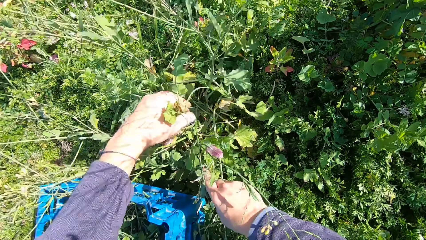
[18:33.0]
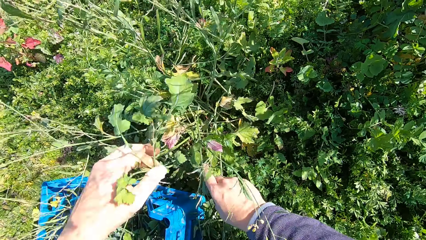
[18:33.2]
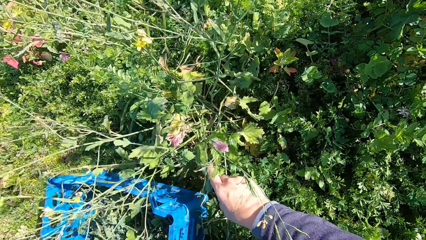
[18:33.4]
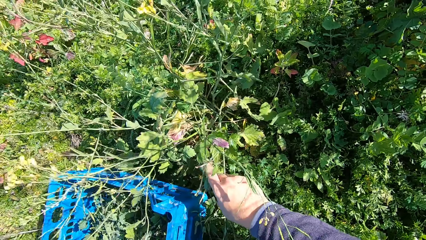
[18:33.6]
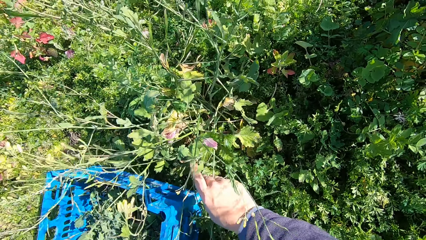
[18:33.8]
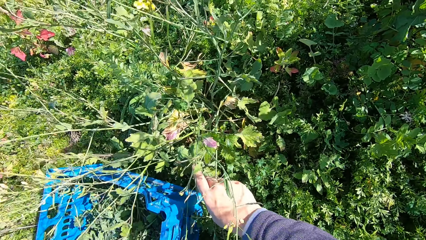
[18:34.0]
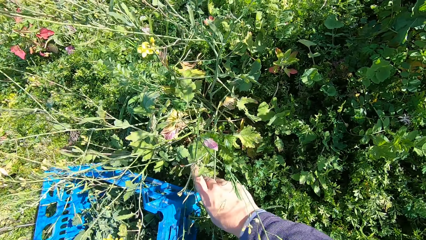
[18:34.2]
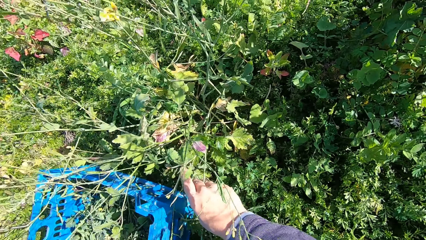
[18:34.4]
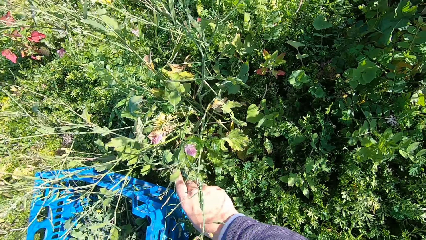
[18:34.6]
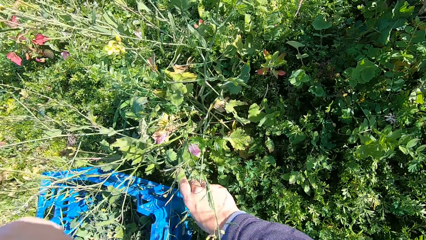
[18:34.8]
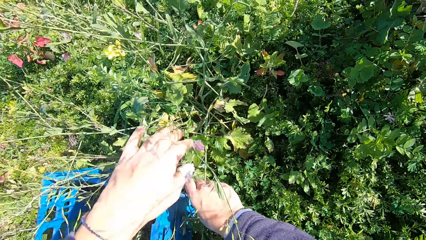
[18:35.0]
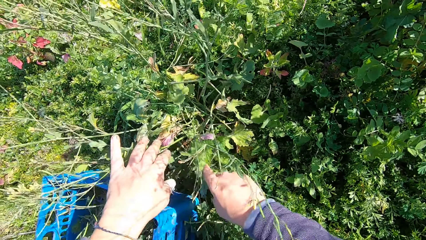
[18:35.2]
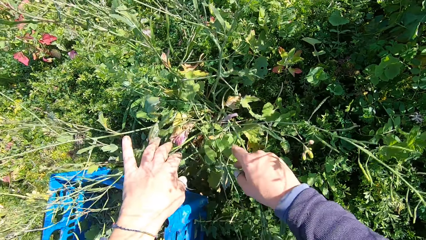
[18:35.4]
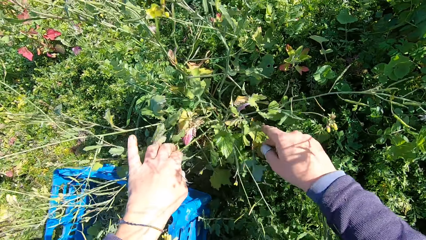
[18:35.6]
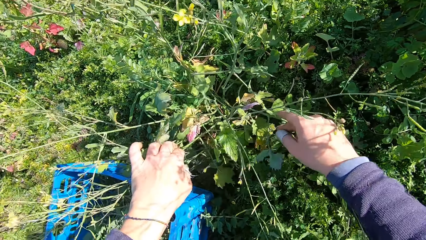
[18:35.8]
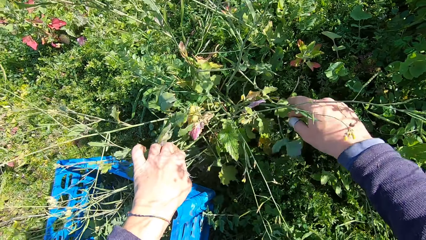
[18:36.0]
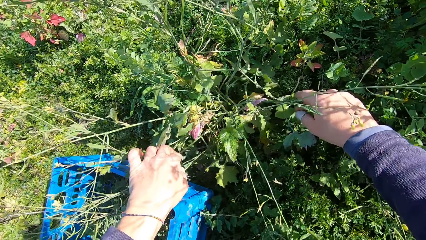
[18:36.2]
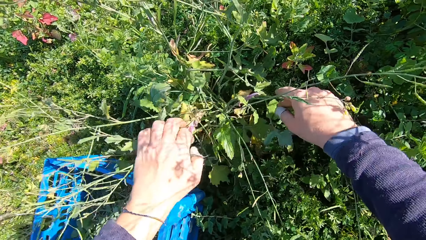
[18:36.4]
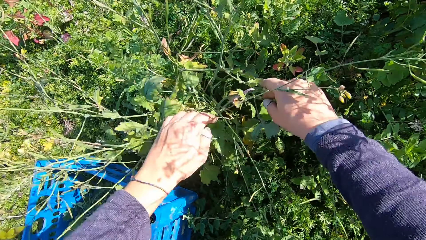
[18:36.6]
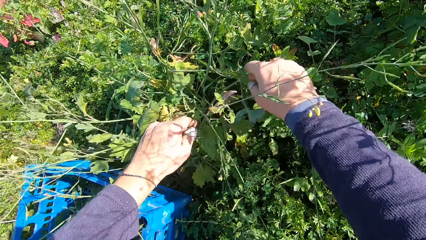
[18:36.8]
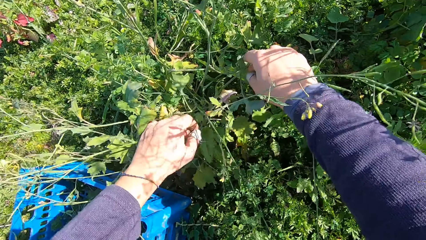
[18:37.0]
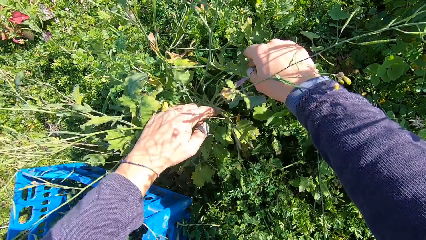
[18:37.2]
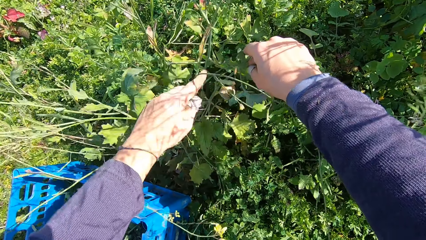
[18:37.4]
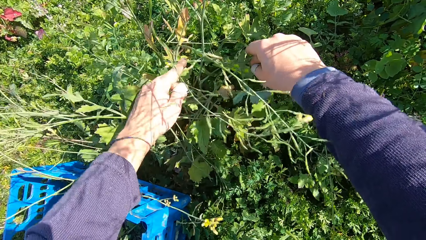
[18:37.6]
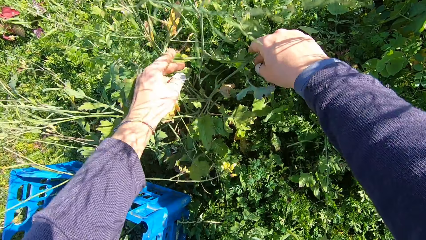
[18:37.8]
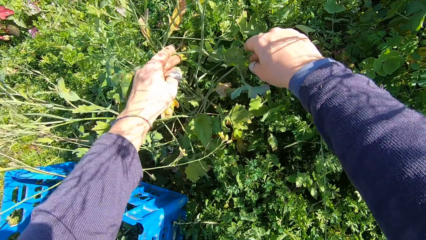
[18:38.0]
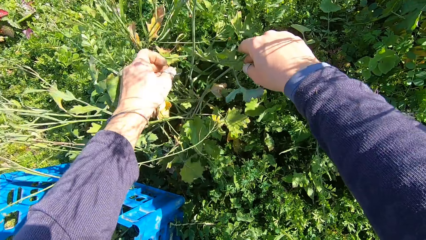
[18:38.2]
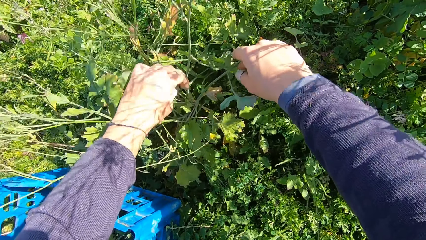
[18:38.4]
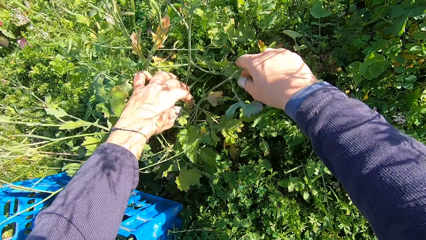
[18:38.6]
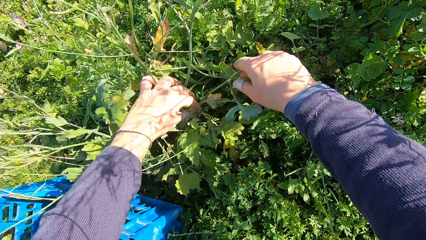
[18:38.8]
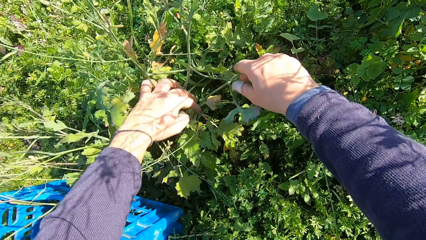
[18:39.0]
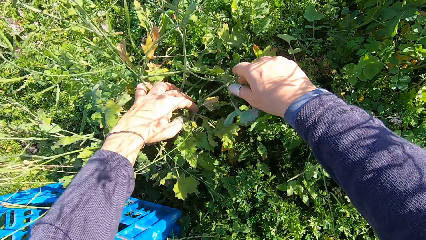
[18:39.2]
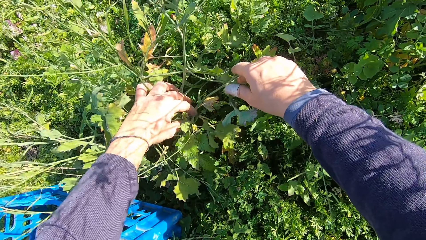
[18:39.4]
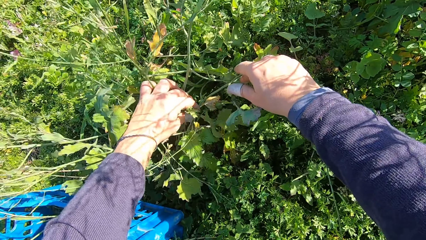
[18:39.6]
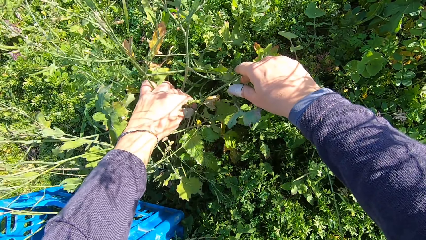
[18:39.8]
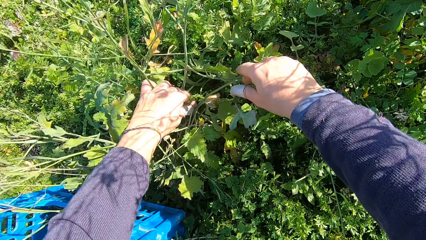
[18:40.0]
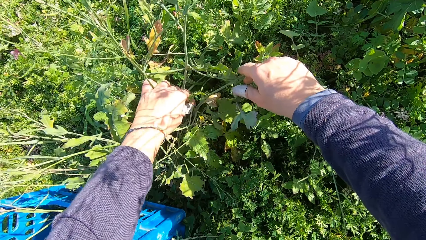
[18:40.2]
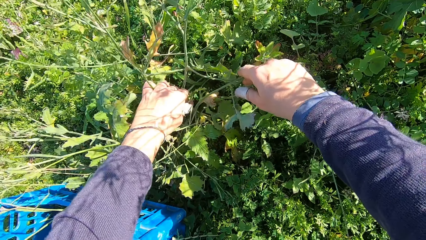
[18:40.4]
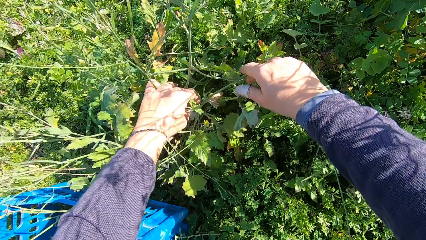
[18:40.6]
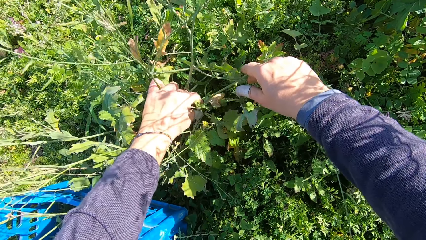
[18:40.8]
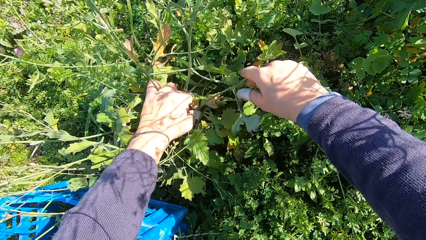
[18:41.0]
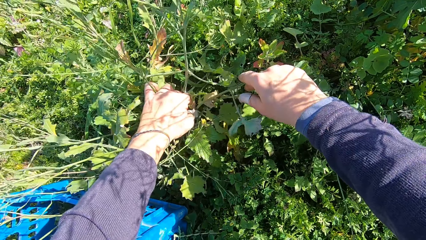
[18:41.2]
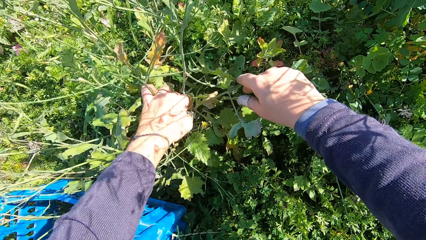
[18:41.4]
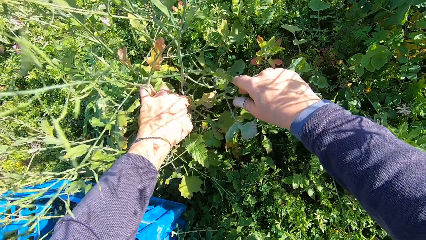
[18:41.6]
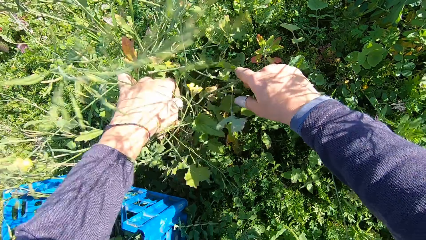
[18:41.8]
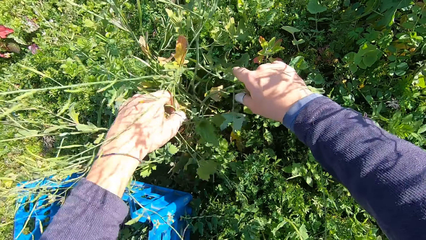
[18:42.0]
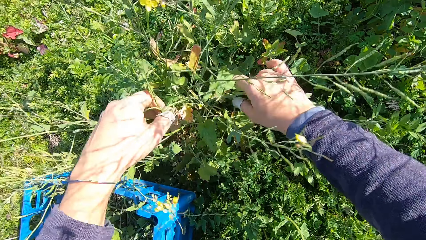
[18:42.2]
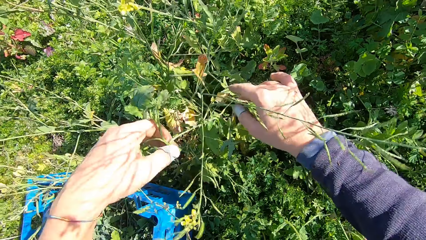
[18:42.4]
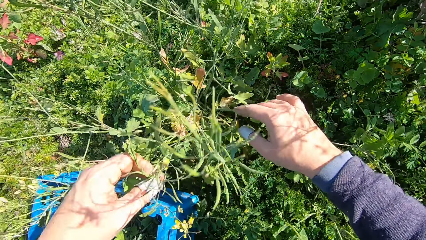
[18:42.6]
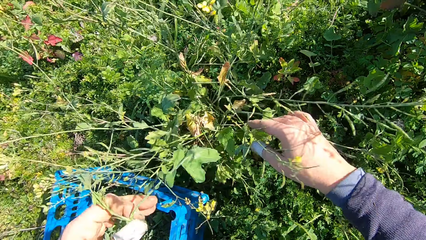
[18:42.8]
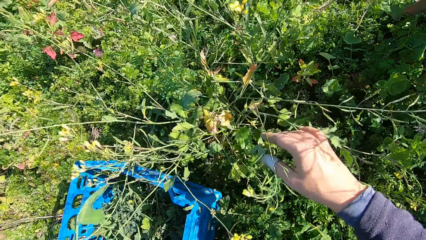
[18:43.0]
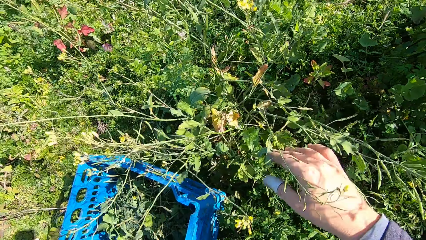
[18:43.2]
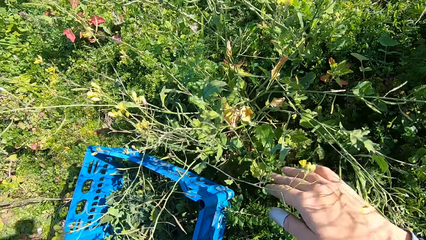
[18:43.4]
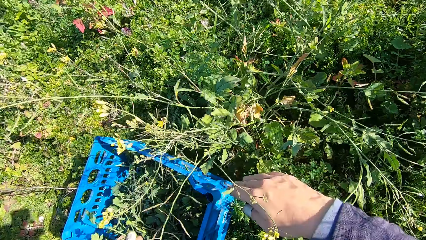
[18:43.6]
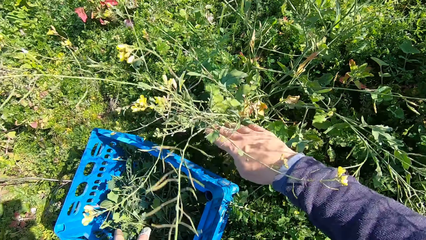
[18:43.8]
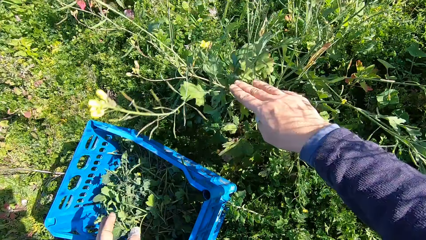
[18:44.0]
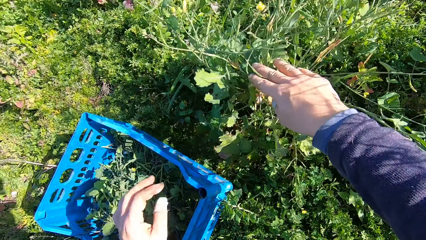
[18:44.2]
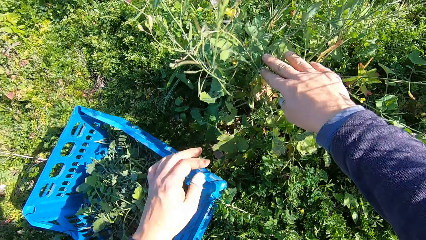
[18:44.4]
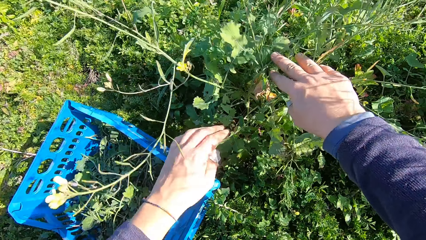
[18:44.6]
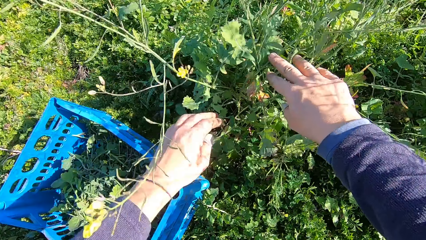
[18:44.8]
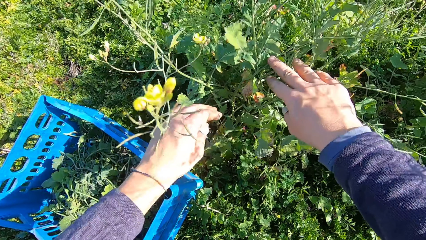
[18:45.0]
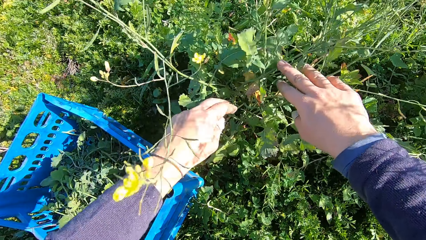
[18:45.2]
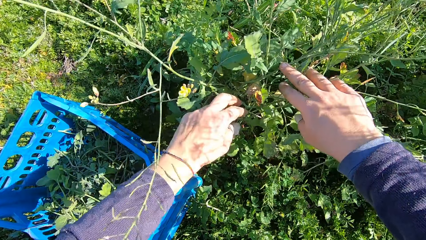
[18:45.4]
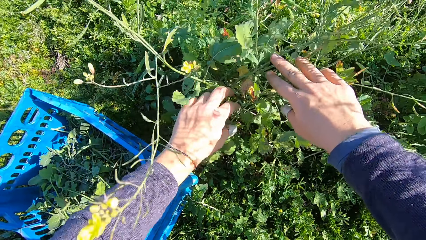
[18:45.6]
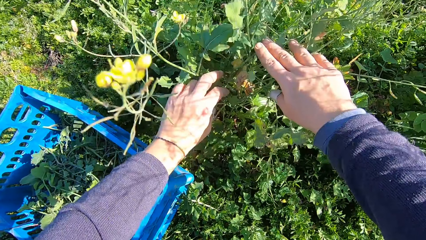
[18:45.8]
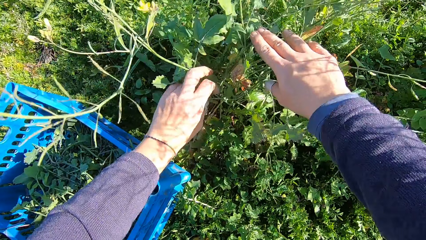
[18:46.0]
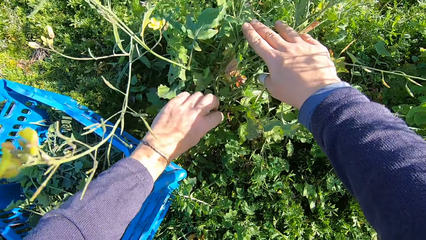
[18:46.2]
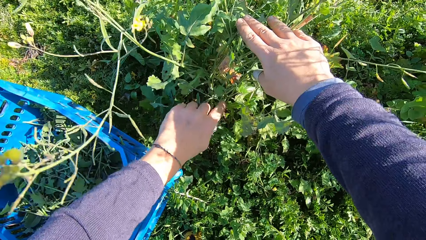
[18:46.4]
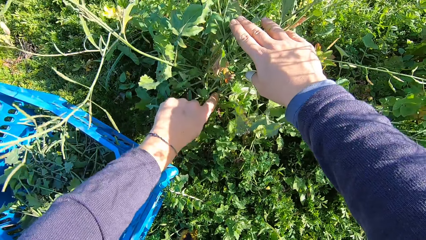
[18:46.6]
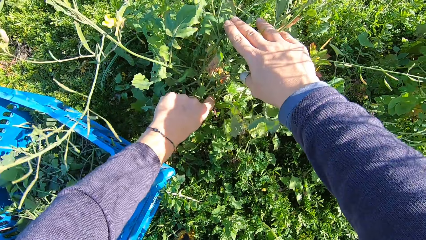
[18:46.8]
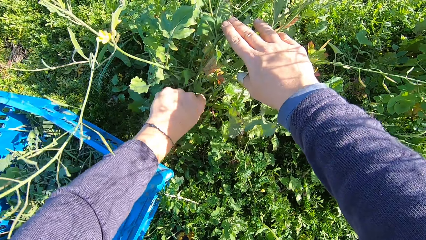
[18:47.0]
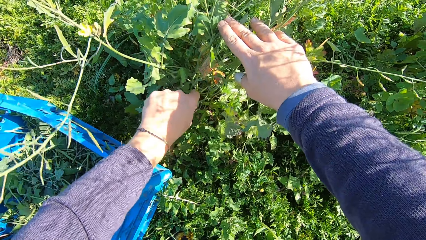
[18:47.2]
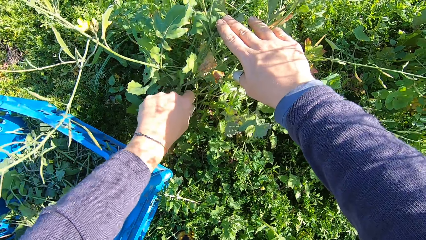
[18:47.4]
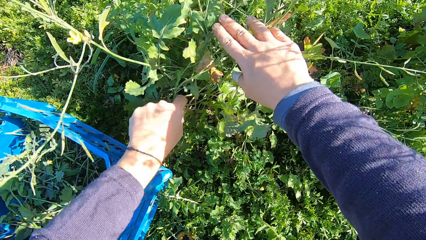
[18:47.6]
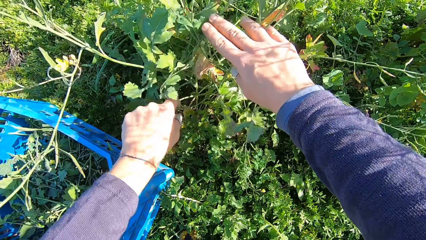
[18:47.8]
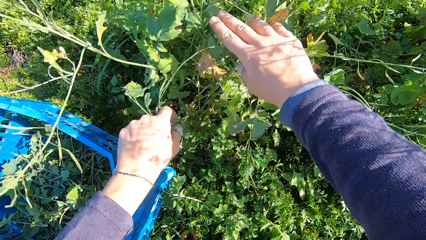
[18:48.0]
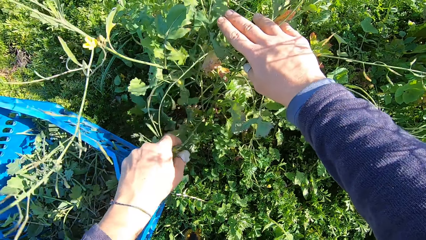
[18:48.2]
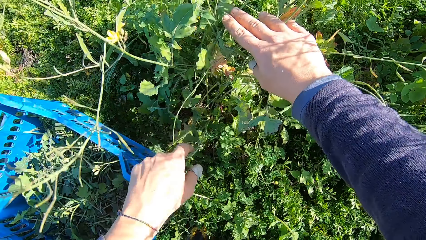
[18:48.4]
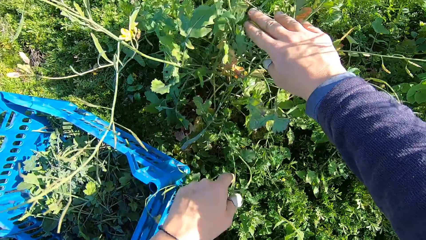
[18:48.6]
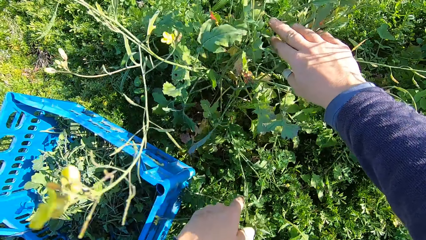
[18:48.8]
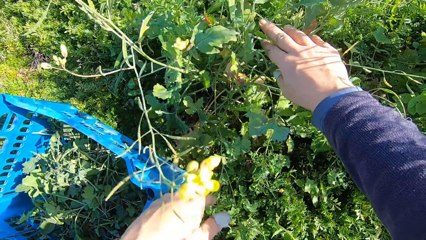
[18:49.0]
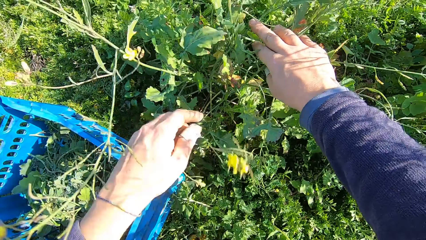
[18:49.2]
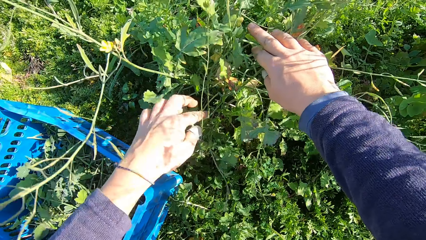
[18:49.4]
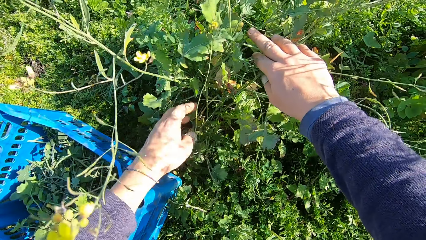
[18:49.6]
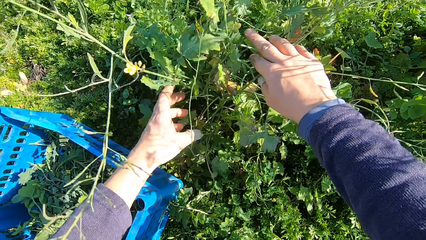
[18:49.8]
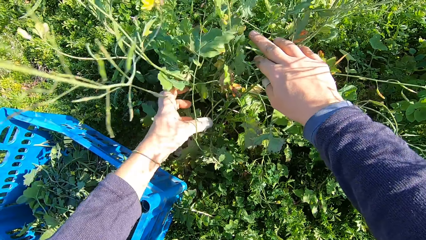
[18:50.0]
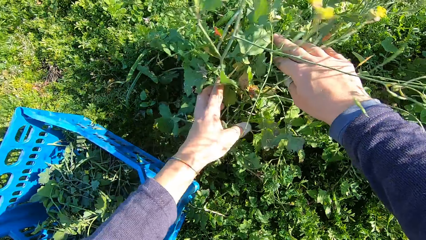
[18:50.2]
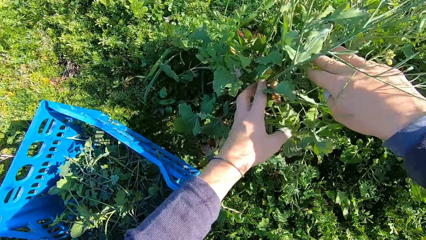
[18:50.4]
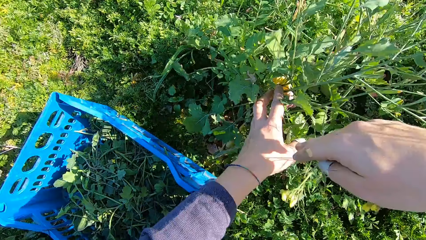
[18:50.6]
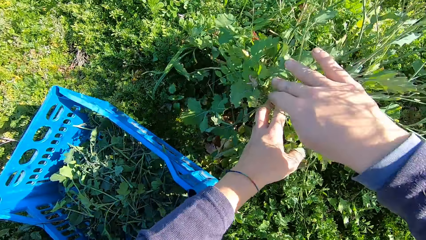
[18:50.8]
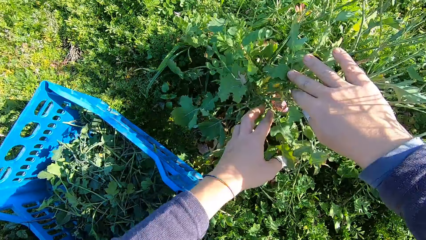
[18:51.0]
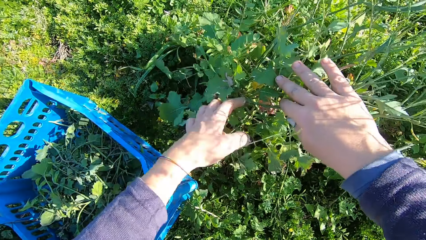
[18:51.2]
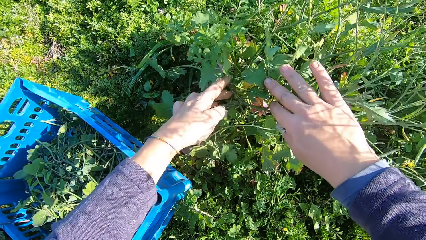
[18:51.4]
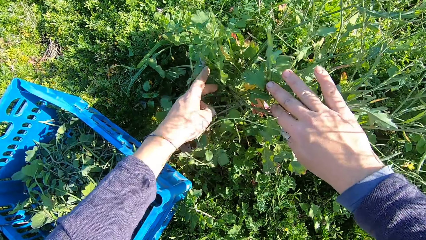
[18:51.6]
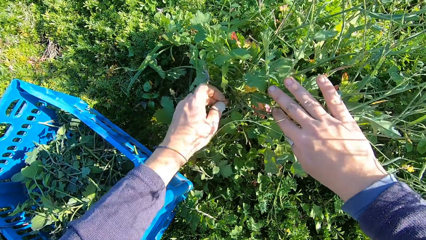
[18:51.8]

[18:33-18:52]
The camera wearer drops the stem in the basket. He cuts a stem from the plant with his hand. He drops the stem in the basket. He checks the plants with his hands.
